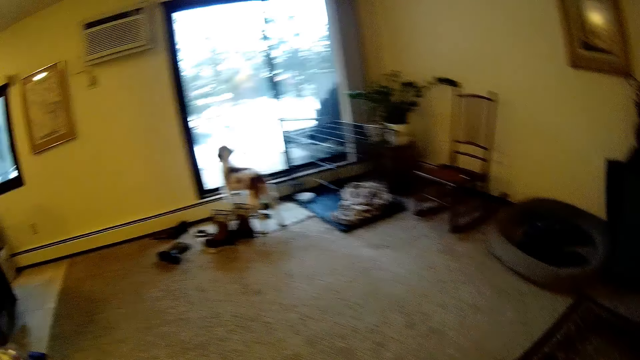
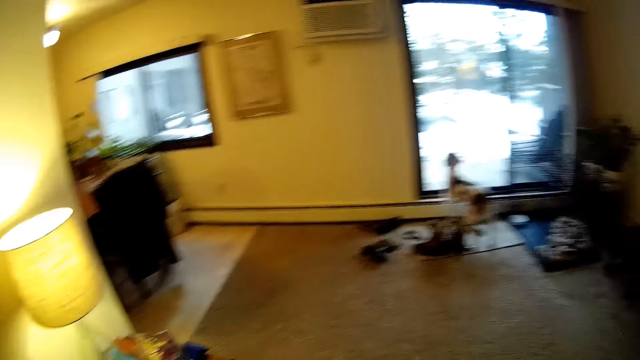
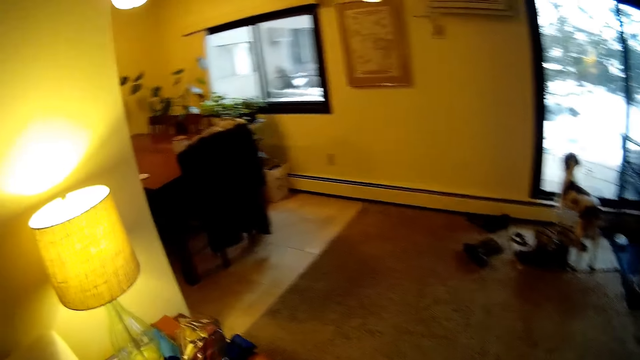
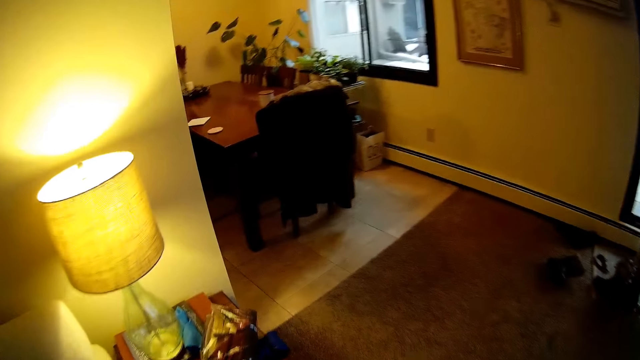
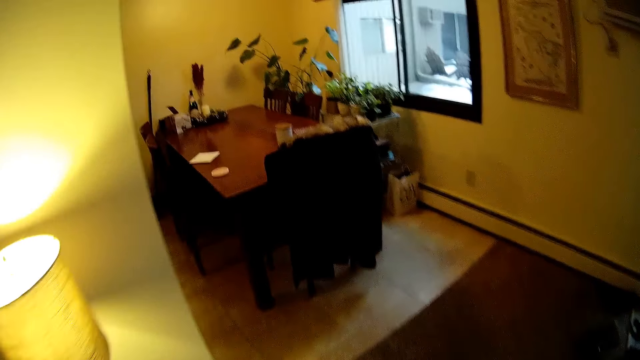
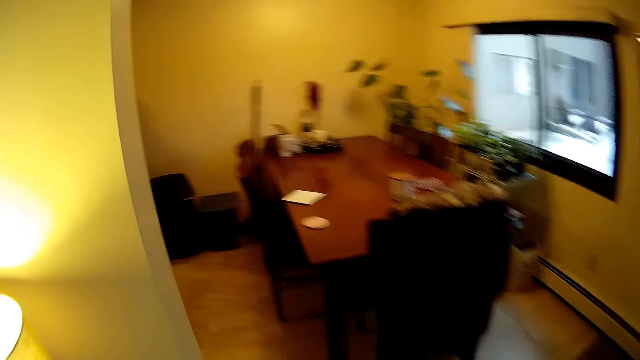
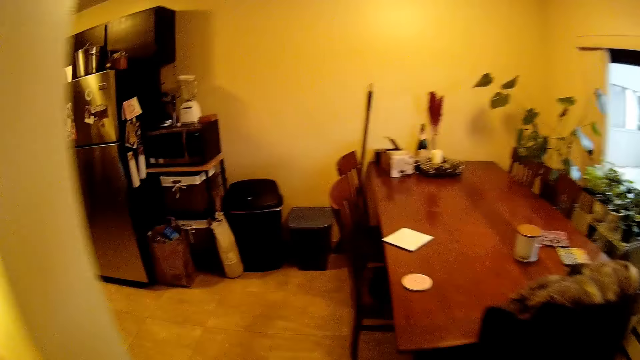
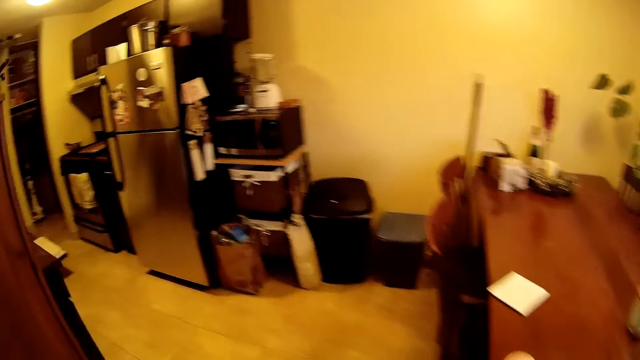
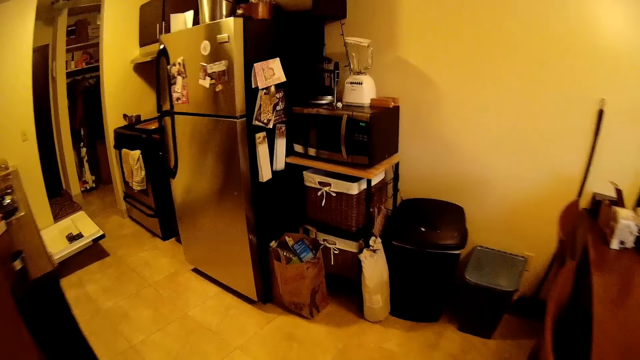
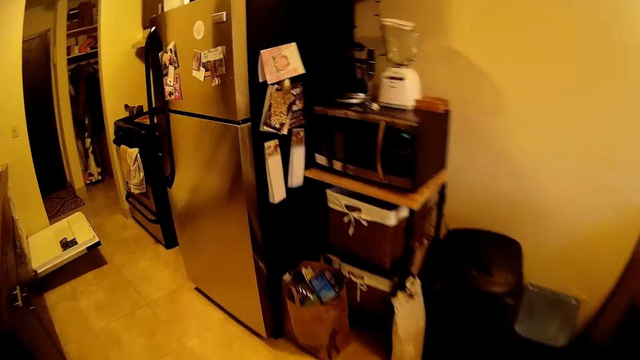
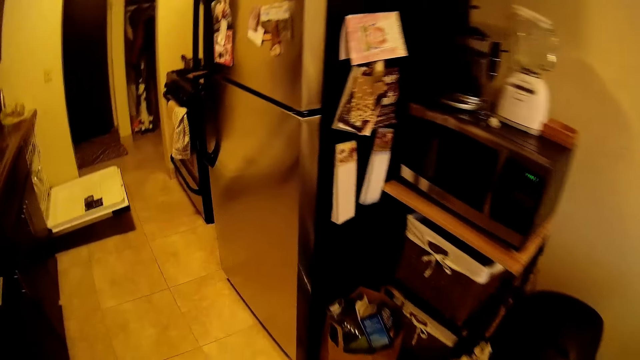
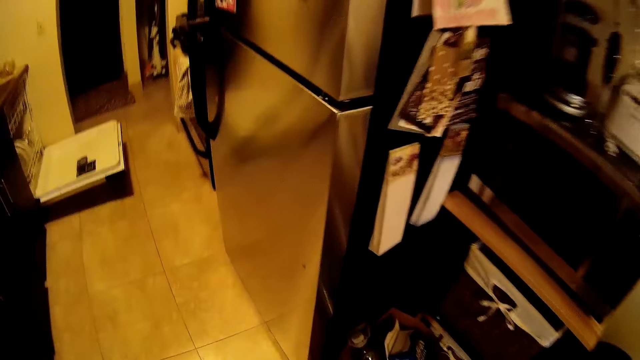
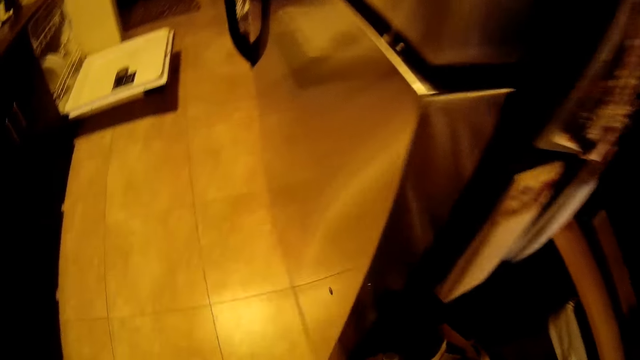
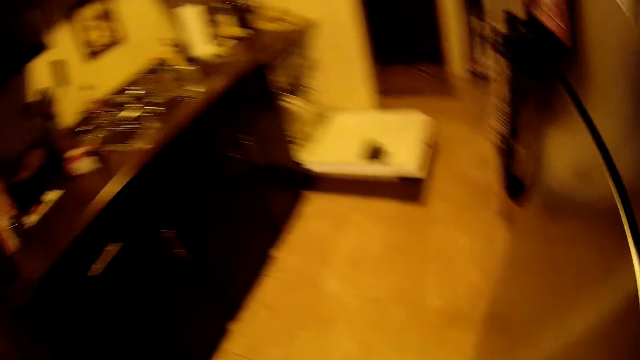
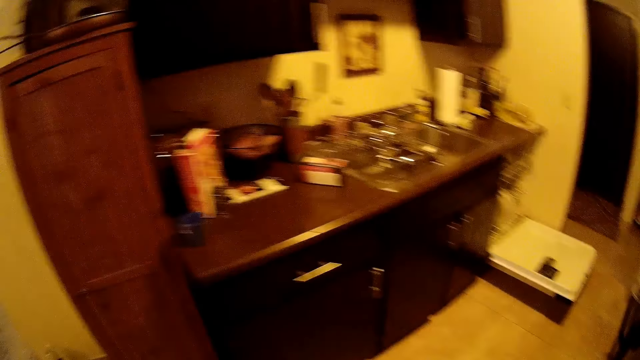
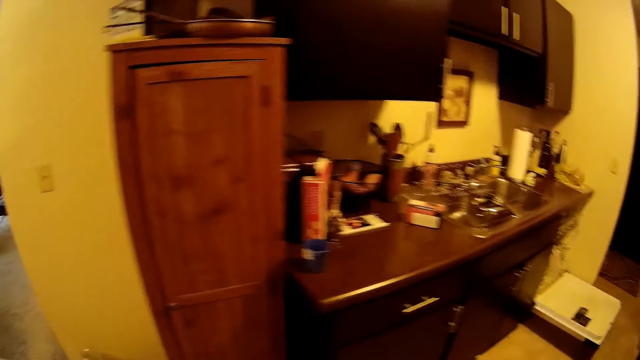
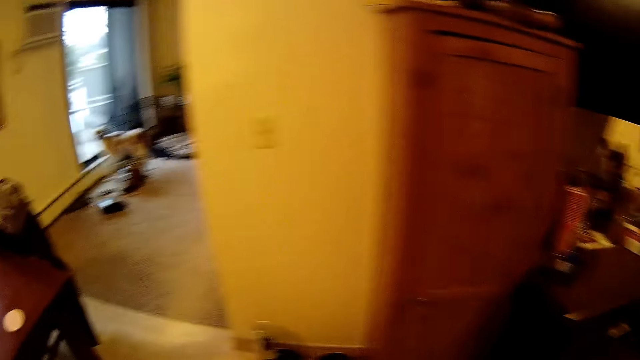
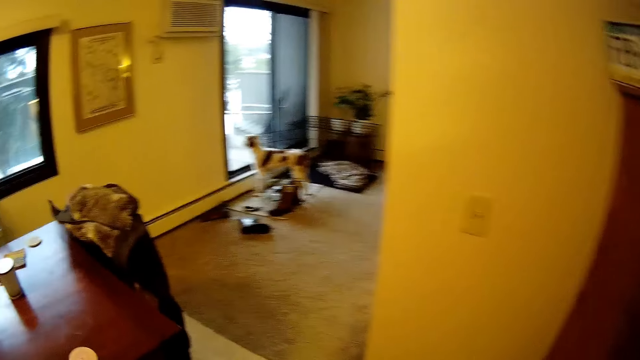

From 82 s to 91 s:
The camera wearer walks in the house. They walk into a kitchen.

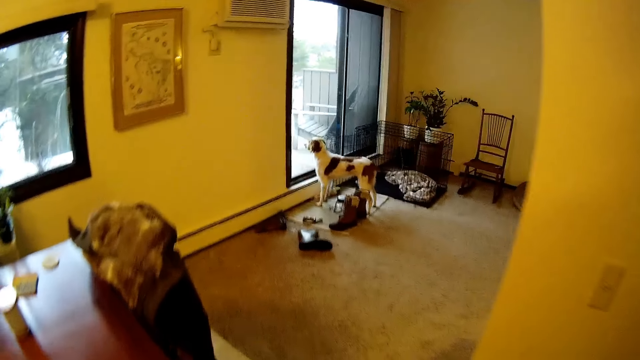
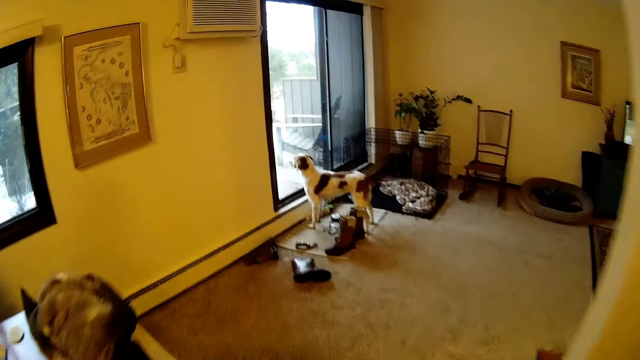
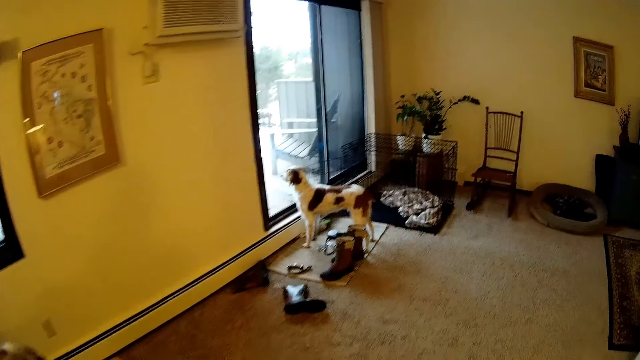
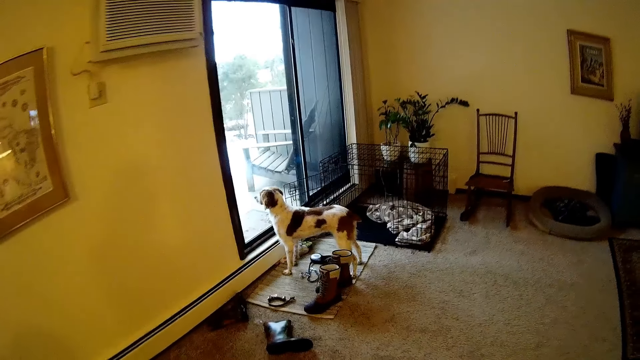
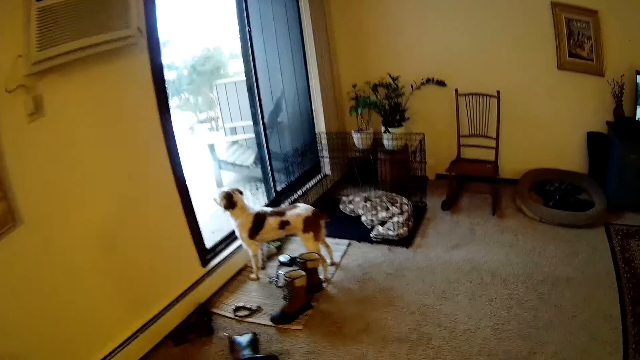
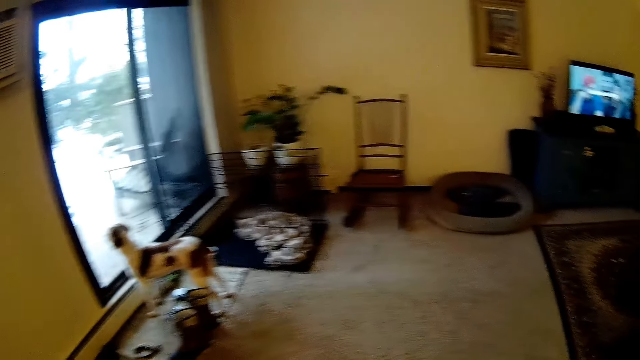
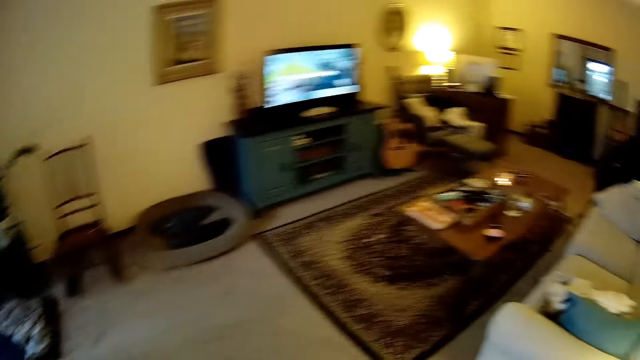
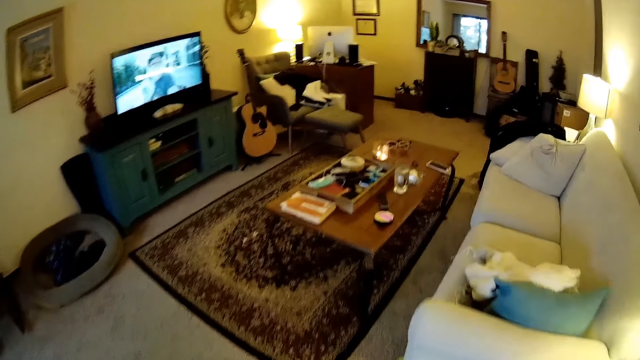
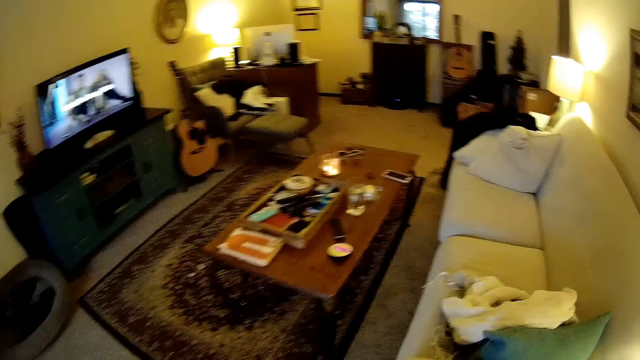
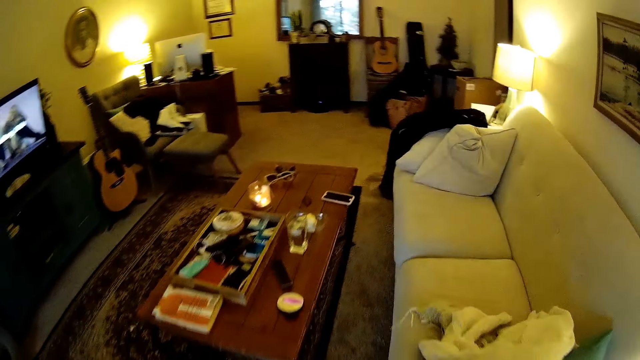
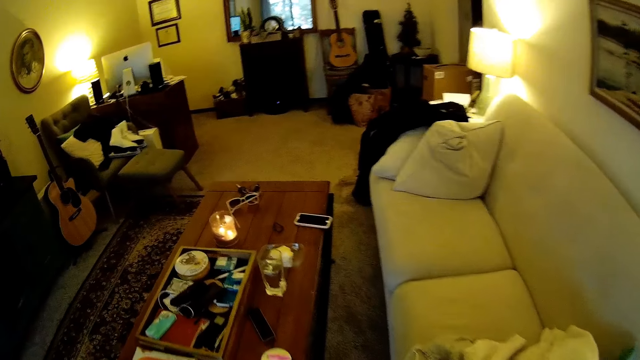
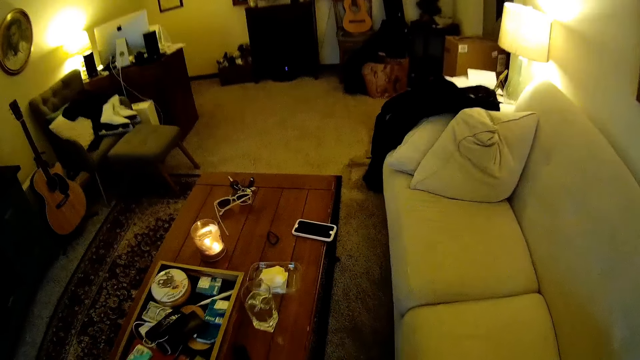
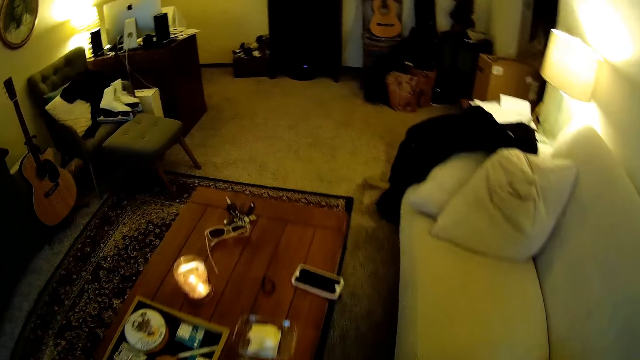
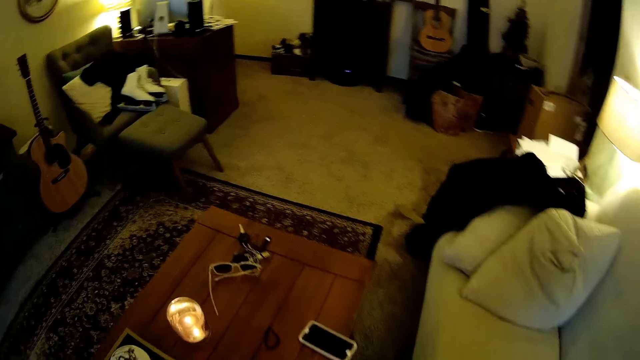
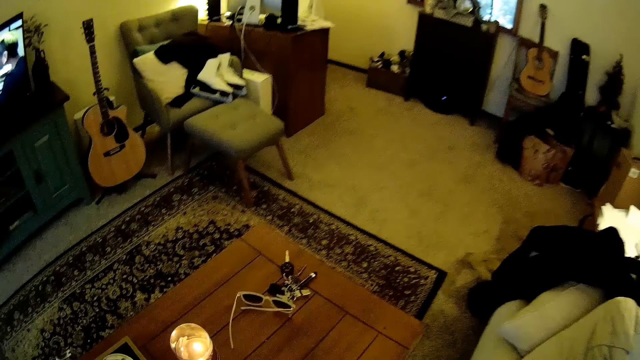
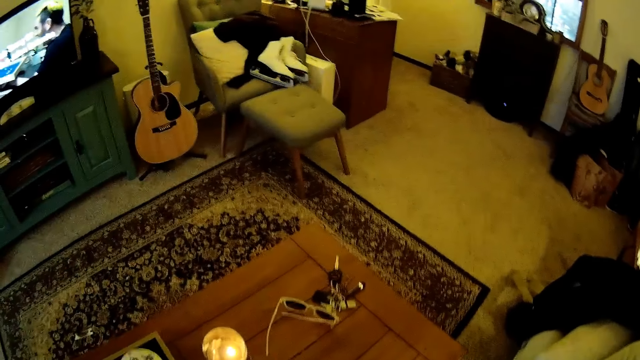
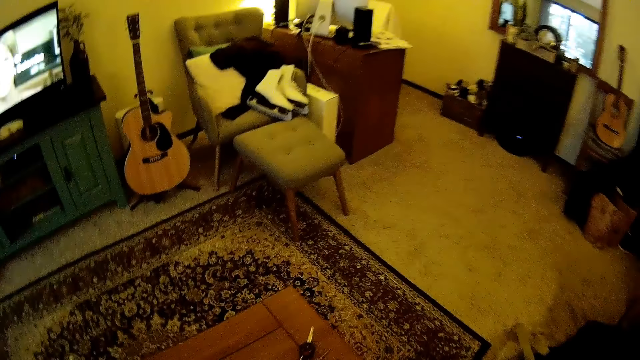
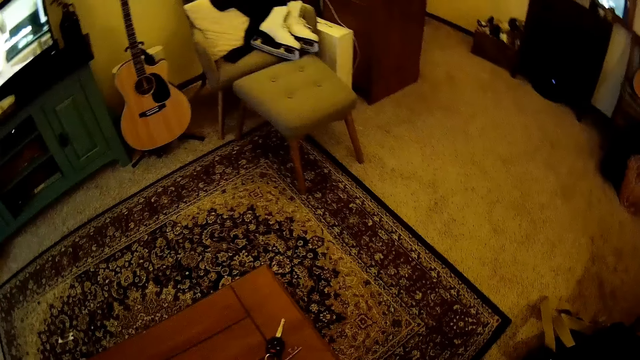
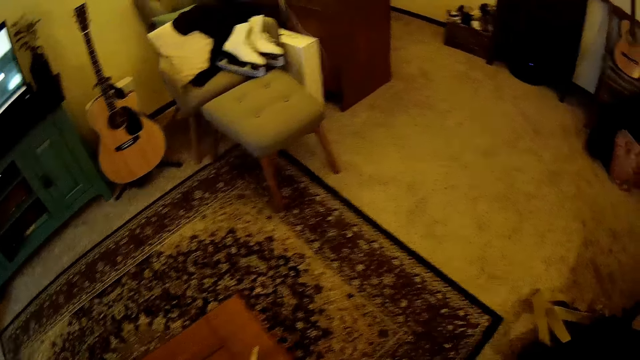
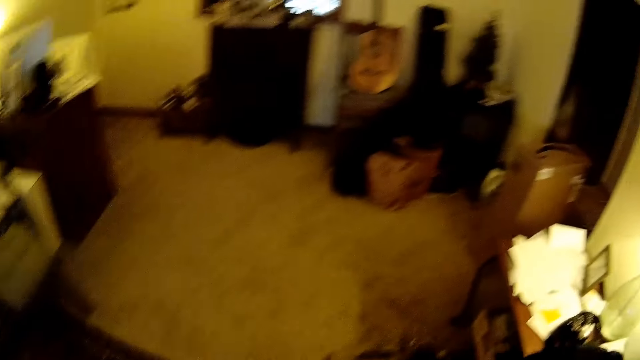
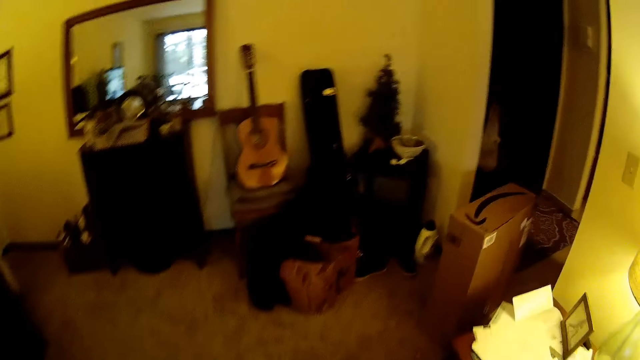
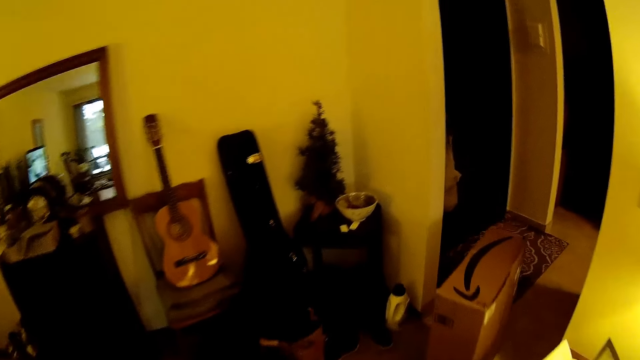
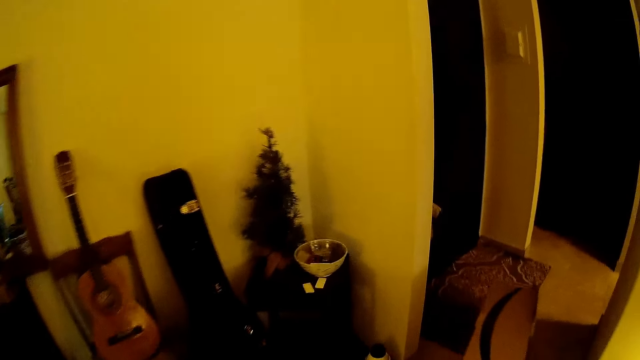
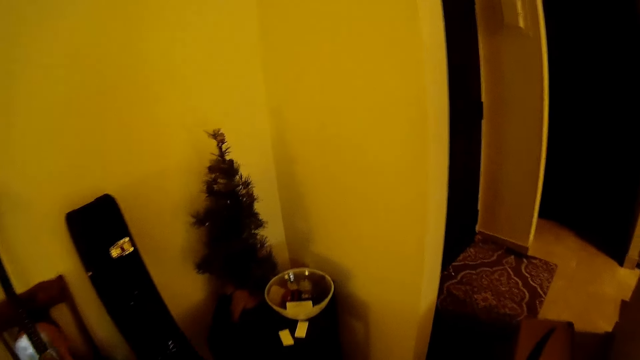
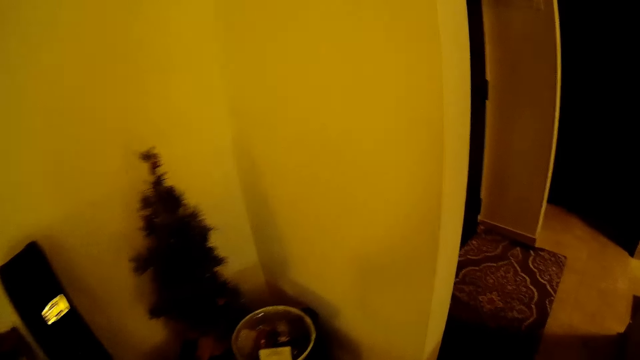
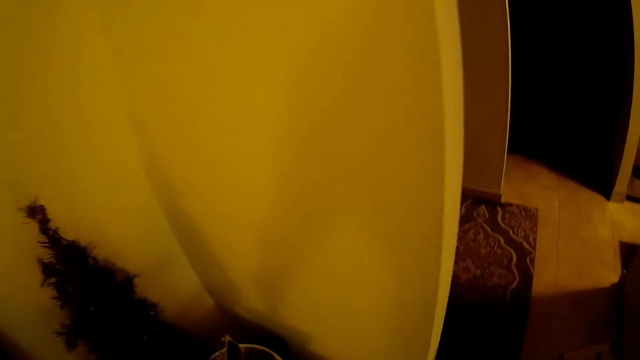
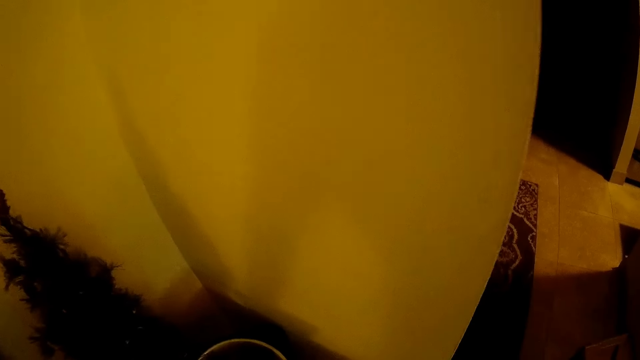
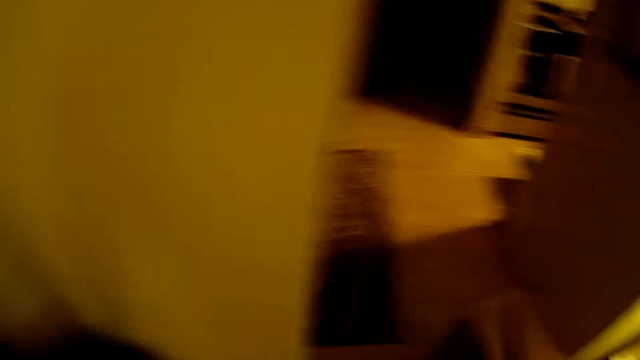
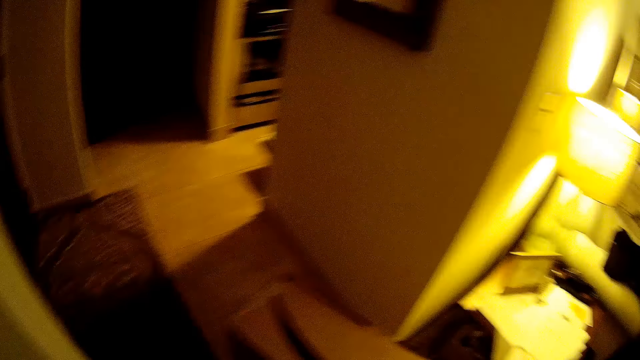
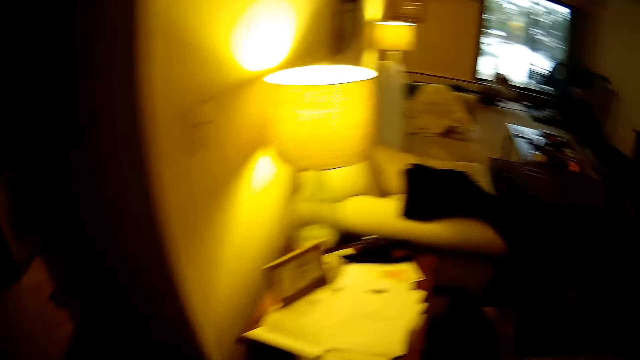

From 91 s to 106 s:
The camera wearer walks into the parlor.
